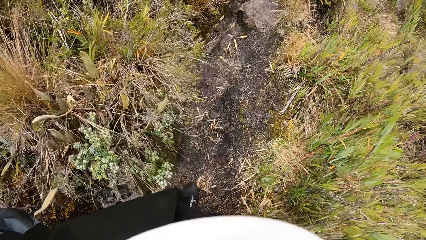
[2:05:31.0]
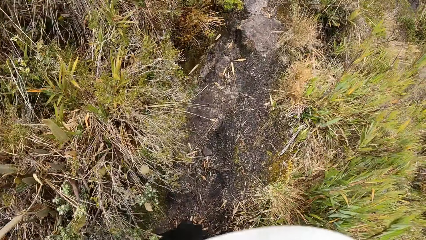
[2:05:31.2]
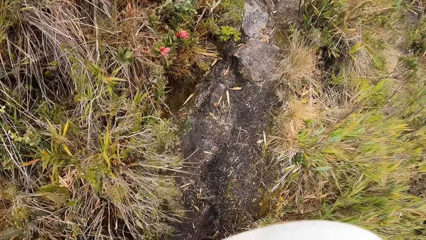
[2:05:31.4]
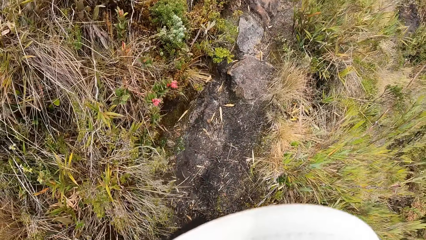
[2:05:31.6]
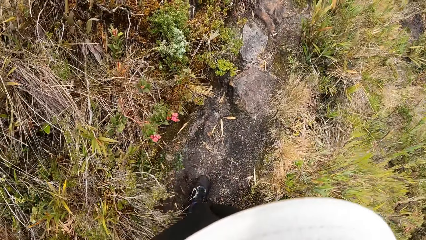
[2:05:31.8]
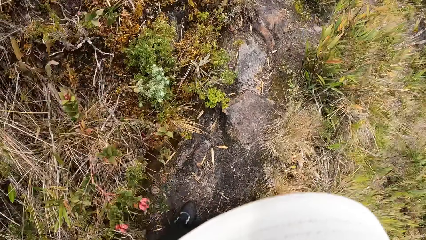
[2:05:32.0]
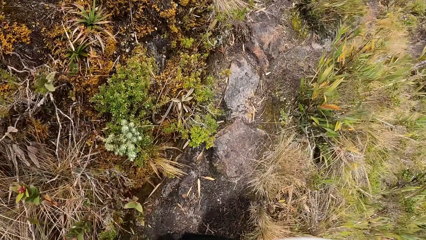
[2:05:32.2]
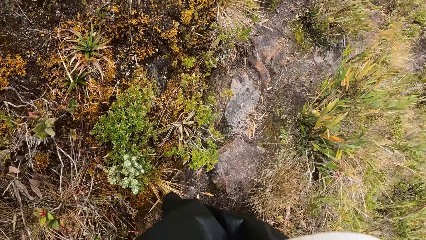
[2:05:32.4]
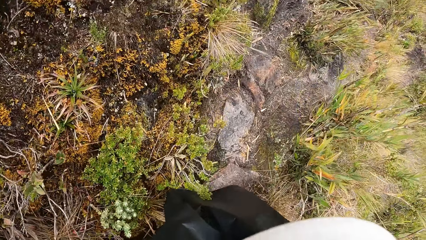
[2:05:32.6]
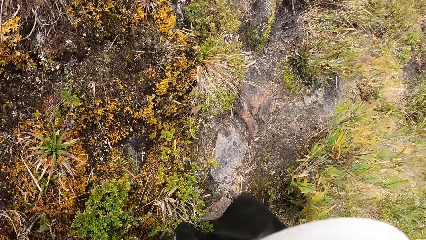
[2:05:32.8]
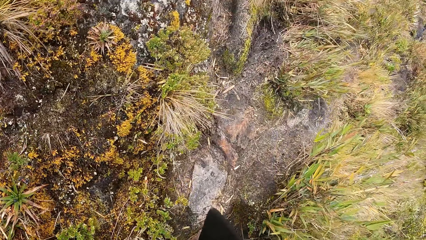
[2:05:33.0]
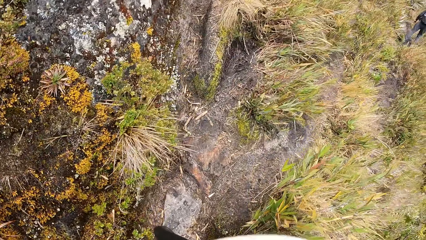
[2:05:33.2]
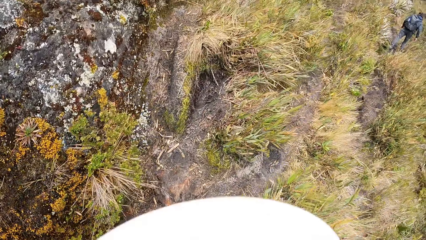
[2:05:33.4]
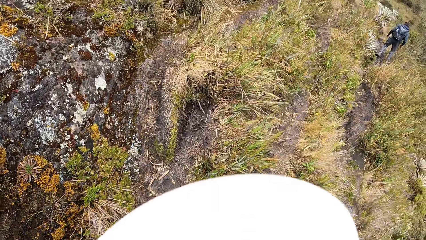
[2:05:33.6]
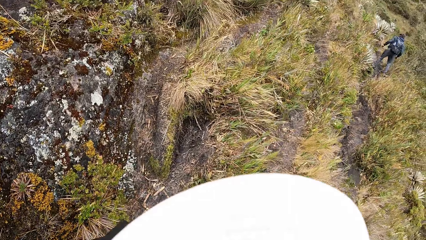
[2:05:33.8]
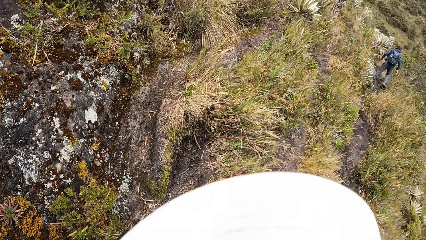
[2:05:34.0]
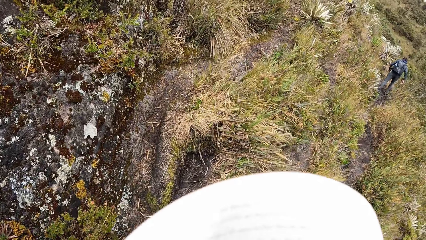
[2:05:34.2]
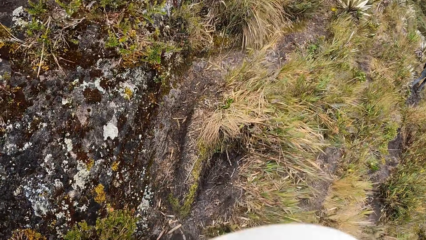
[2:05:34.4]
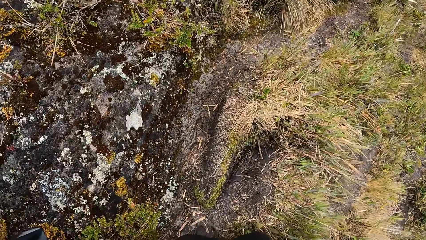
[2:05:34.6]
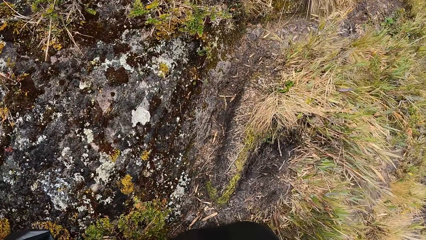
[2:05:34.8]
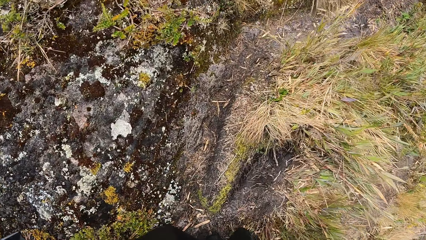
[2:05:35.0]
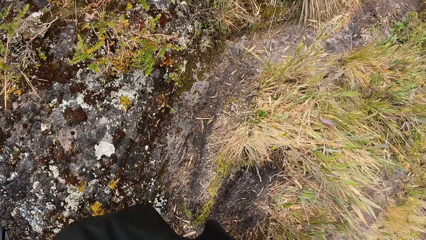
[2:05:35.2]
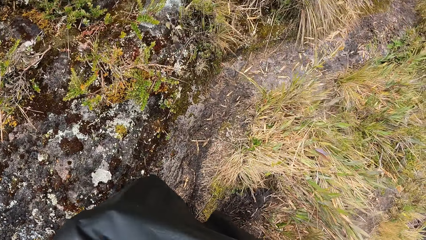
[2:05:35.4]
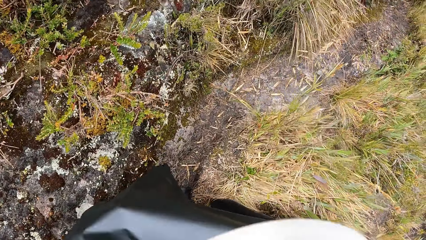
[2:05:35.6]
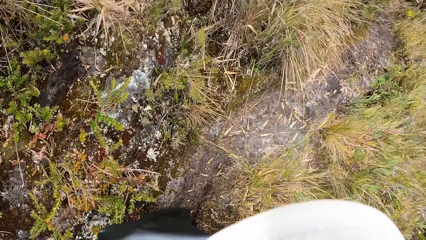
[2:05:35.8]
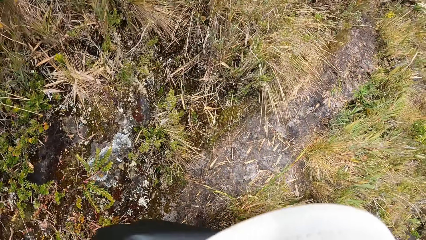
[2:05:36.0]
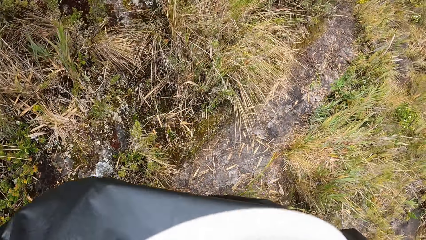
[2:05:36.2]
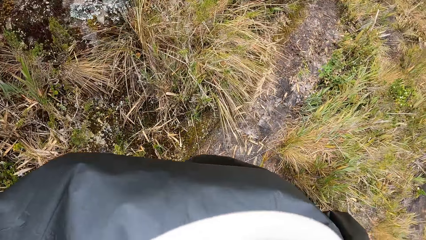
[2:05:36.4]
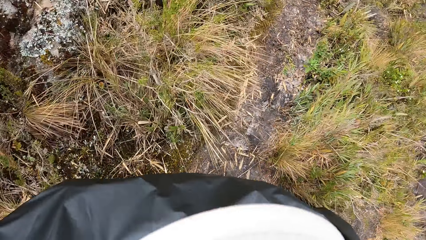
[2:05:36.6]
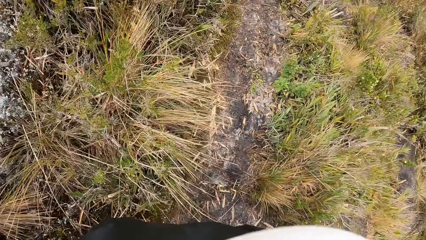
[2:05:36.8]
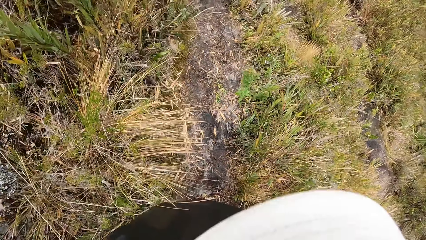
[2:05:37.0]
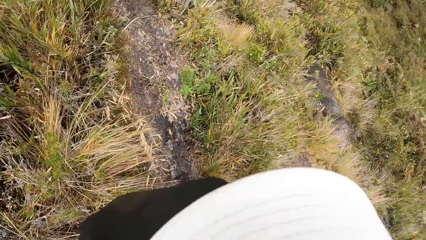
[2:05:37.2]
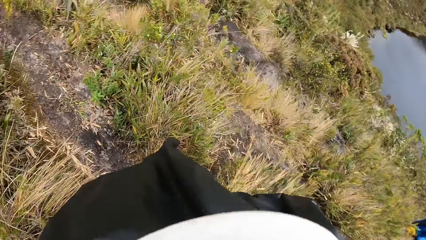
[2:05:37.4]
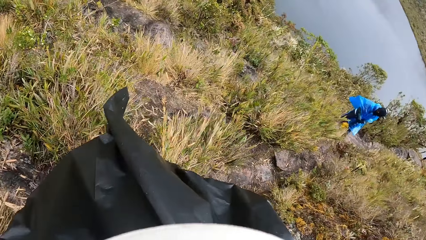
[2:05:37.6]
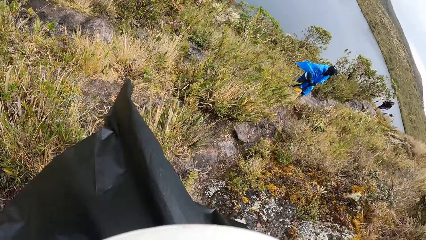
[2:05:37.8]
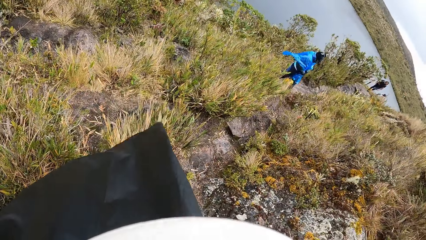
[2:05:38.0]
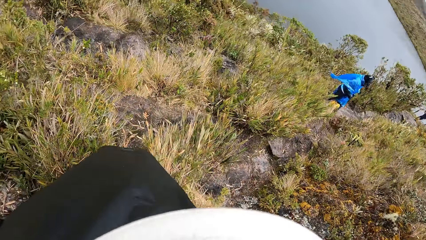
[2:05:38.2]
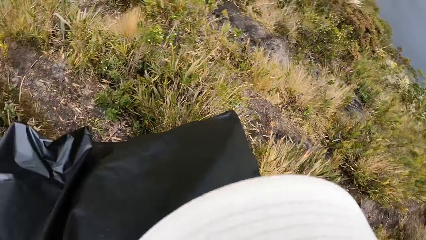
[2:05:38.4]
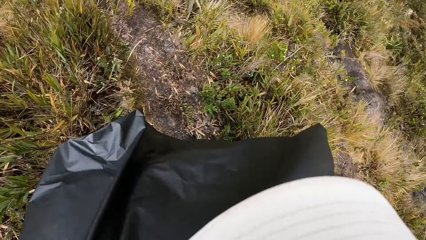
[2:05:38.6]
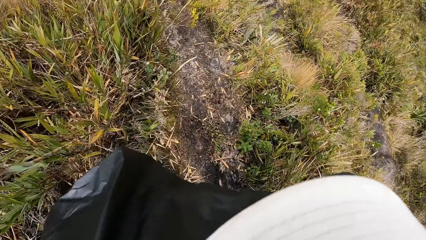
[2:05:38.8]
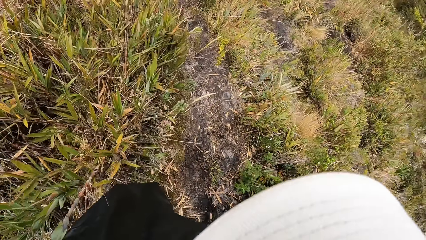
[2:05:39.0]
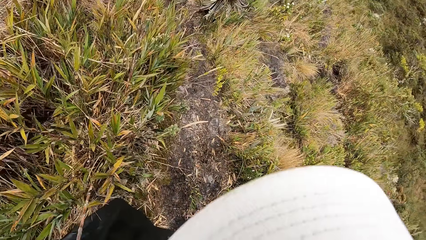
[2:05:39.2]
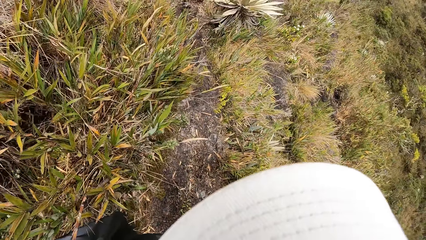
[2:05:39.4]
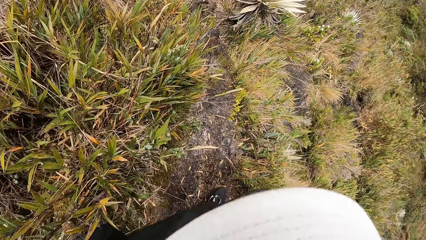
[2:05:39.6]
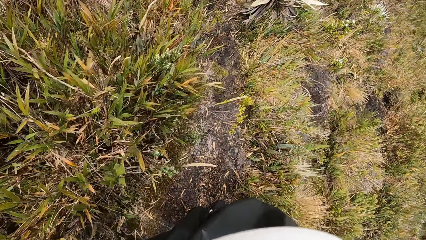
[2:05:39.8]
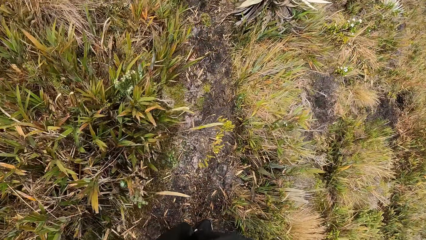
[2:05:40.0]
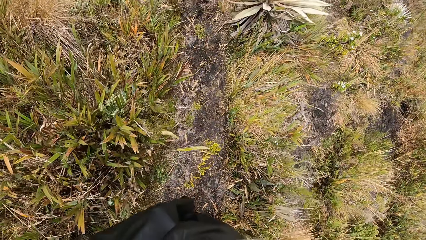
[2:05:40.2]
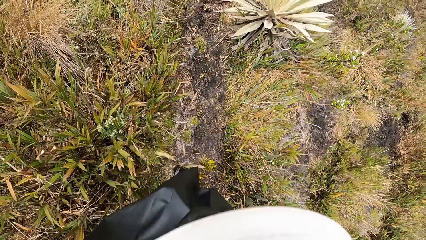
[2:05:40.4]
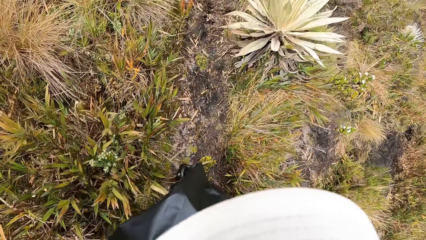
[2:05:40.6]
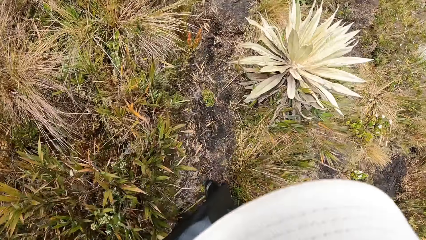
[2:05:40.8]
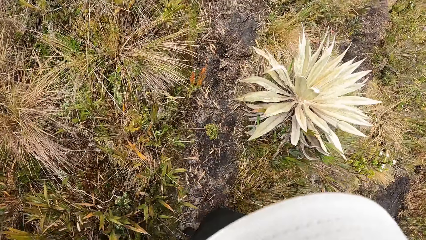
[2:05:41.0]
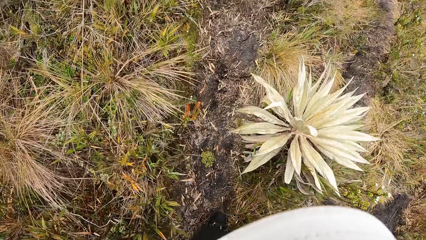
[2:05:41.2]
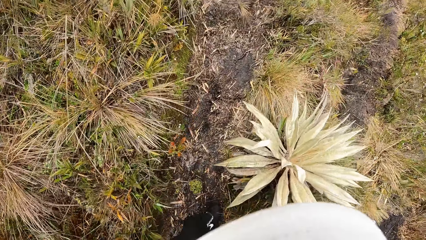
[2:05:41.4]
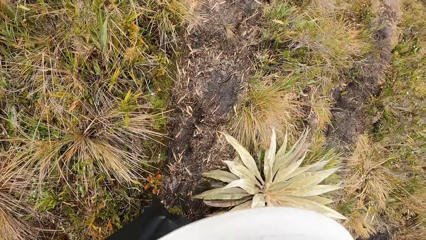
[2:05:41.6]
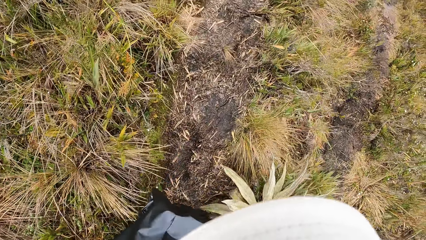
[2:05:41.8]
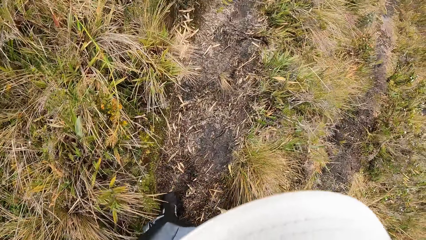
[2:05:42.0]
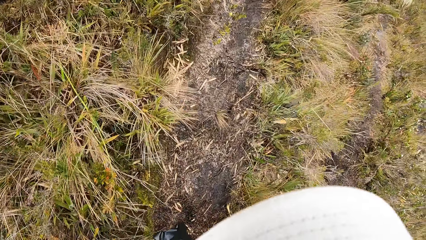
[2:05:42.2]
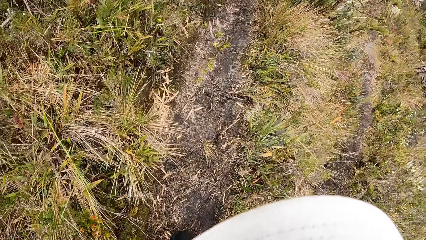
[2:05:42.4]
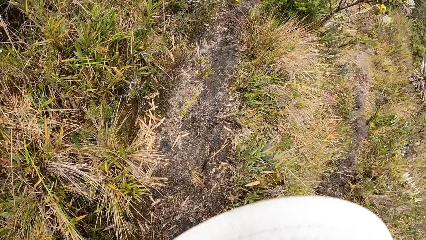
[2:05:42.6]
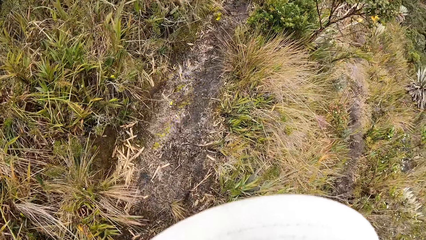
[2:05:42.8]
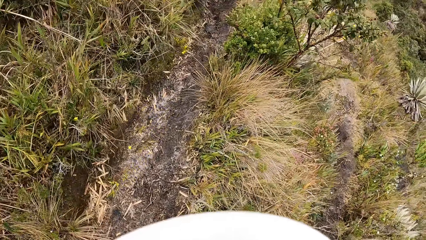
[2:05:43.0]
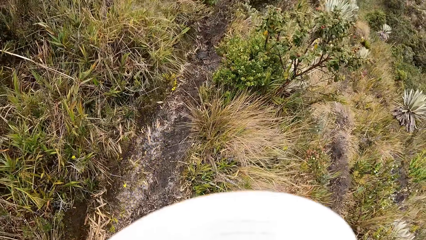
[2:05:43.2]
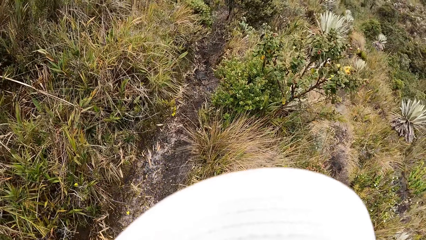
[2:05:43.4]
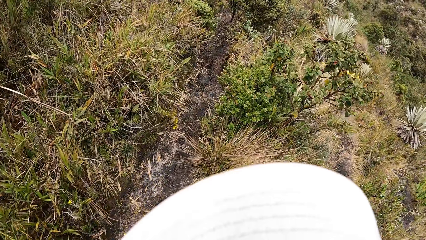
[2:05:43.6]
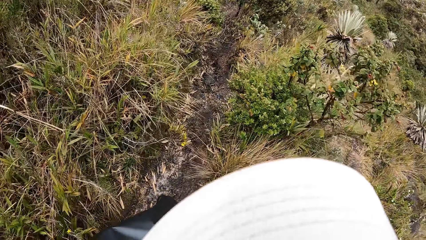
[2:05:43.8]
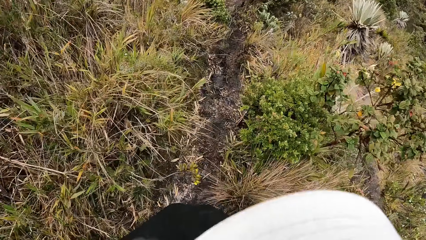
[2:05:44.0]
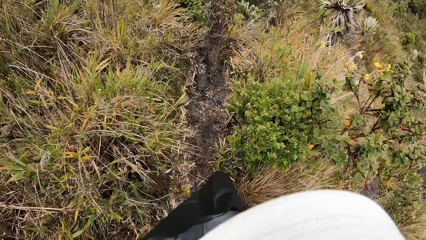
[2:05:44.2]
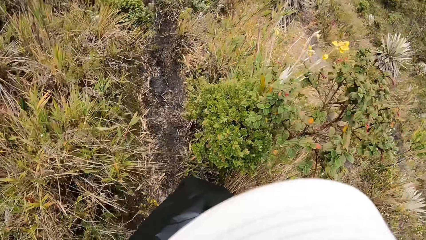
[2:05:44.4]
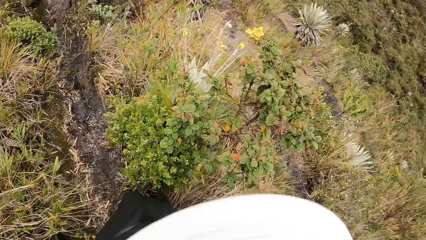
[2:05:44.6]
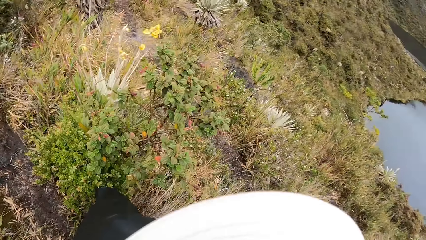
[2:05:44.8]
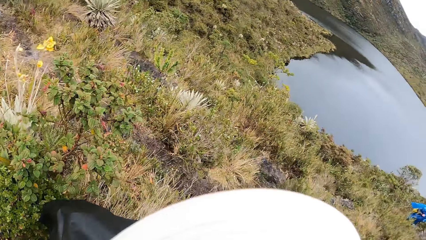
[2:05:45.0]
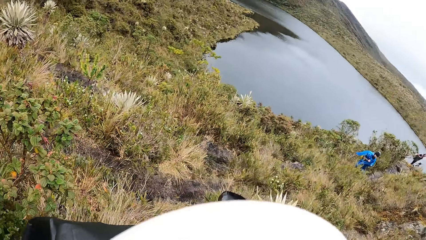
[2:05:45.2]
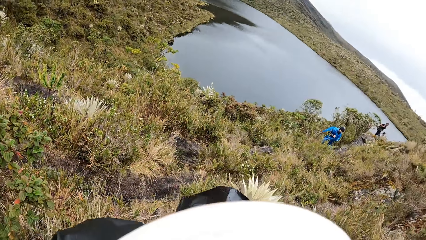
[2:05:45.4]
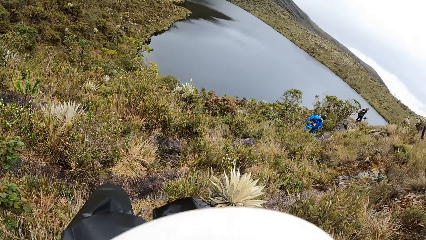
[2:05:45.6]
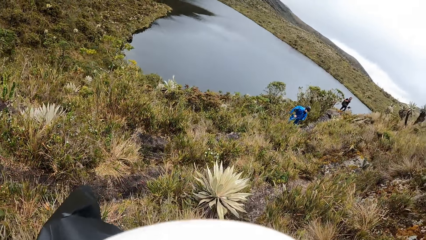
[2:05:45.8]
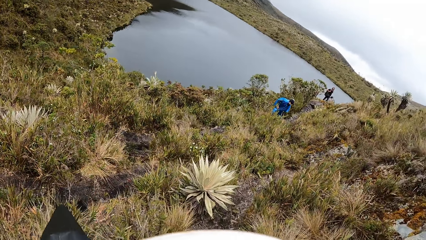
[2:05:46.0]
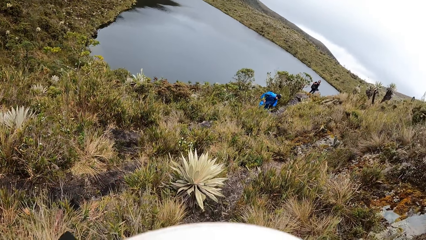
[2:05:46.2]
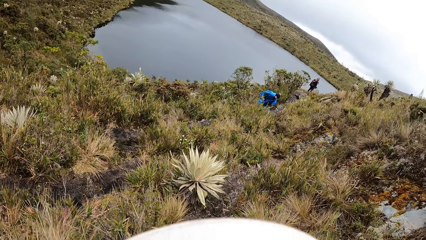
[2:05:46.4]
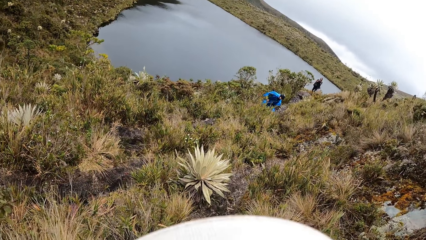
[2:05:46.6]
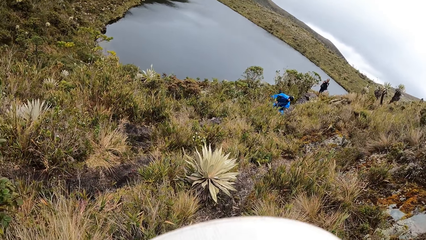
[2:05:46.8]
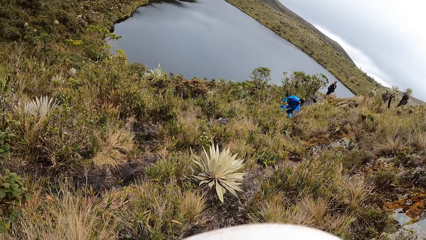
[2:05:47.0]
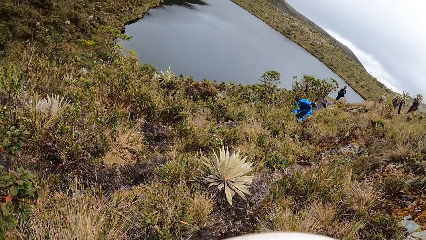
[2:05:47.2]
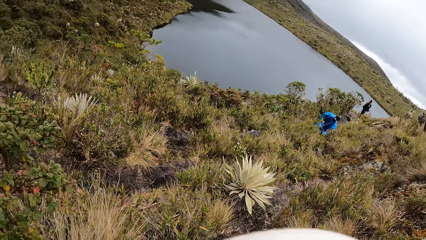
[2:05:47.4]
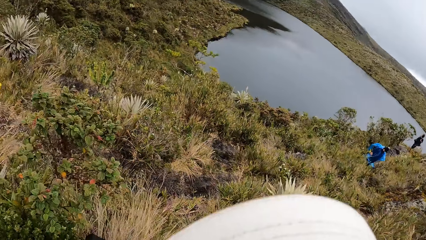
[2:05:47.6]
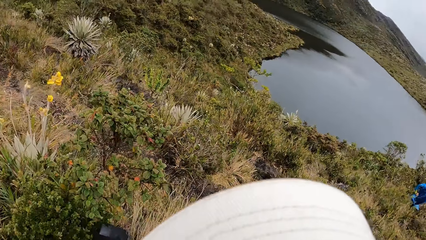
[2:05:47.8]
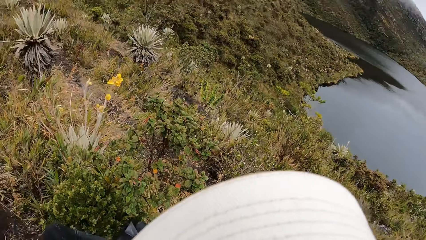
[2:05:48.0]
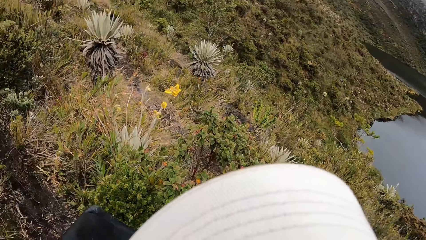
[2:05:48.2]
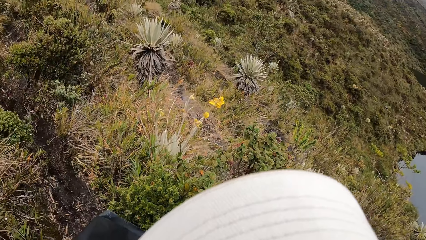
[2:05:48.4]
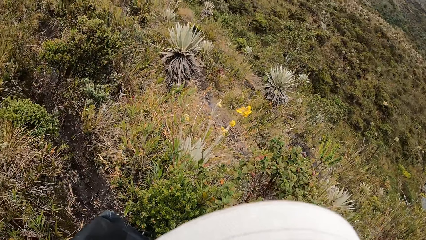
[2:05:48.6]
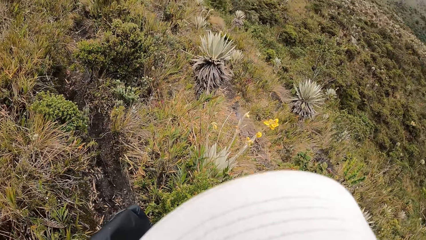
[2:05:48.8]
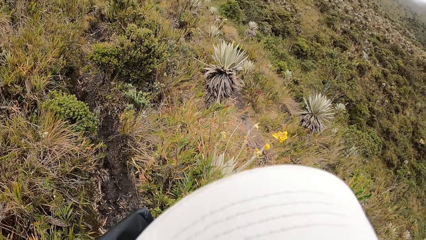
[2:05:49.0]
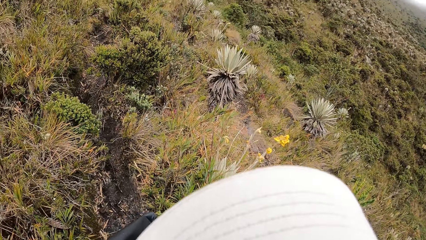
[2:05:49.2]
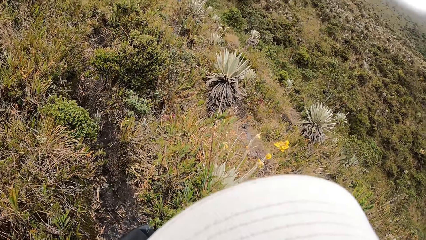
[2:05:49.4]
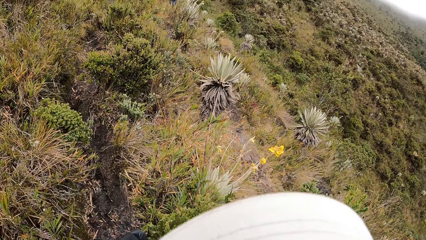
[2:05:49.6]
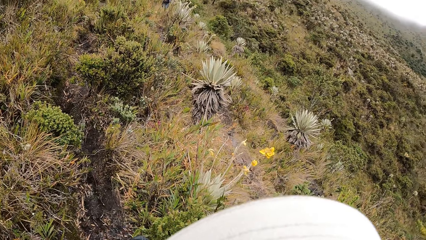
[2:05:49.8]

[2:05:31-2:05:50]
The camera wearer hikes. They turn around. They hike. They turn around. They look around.
